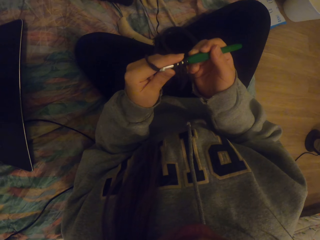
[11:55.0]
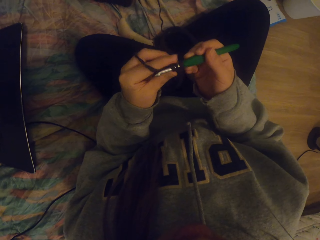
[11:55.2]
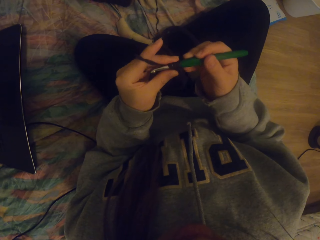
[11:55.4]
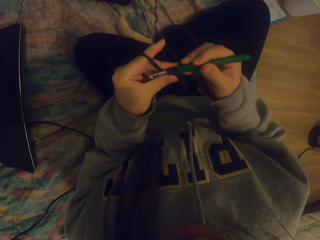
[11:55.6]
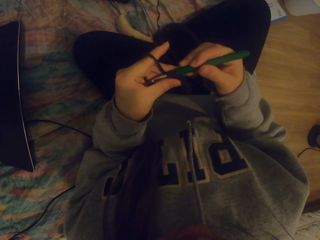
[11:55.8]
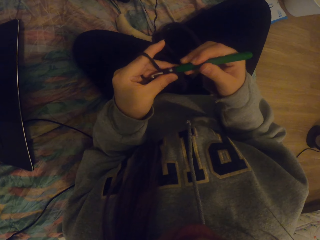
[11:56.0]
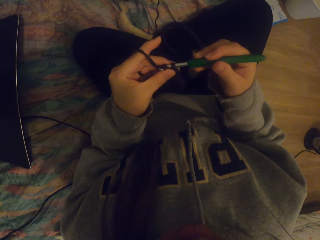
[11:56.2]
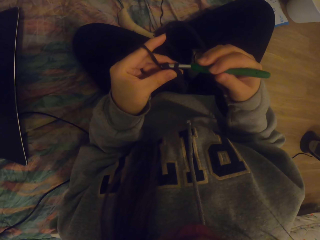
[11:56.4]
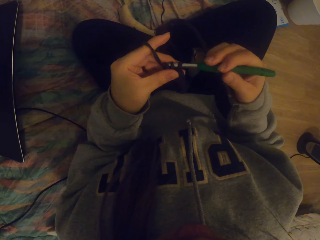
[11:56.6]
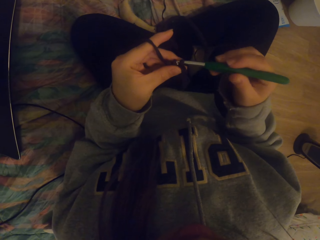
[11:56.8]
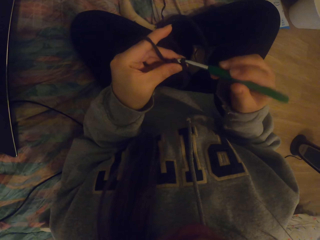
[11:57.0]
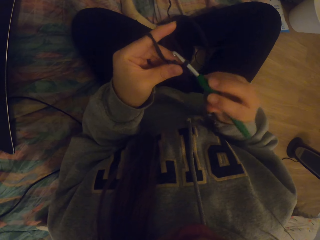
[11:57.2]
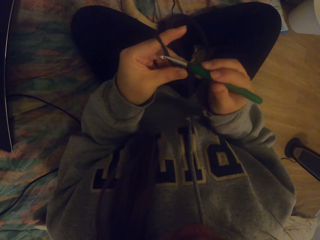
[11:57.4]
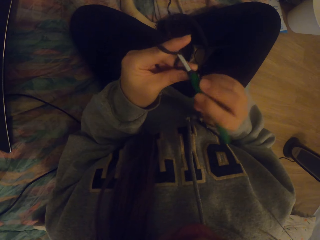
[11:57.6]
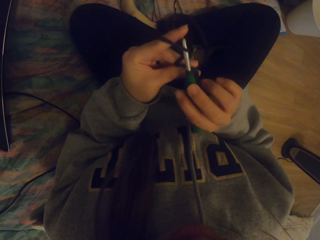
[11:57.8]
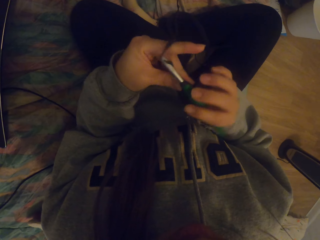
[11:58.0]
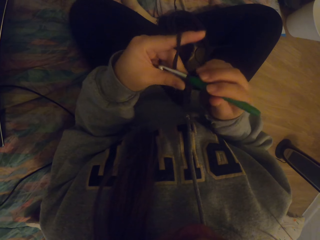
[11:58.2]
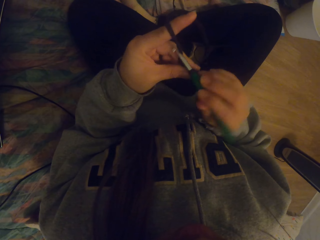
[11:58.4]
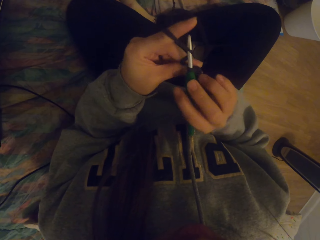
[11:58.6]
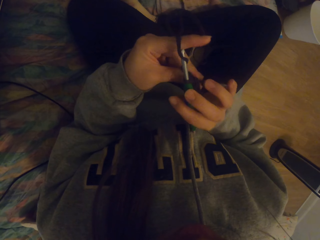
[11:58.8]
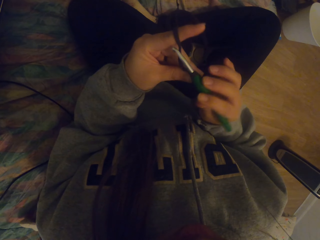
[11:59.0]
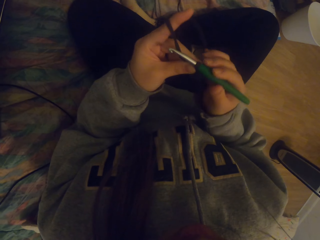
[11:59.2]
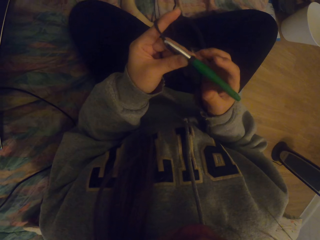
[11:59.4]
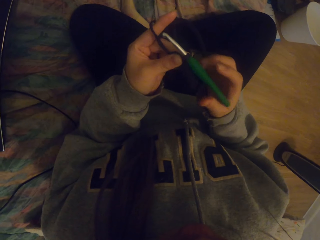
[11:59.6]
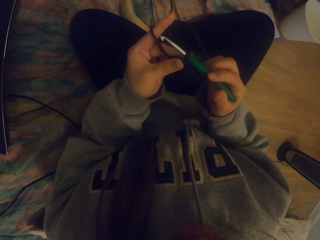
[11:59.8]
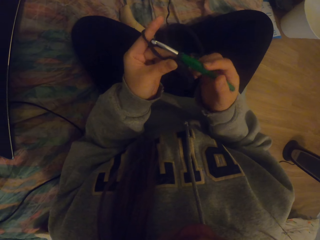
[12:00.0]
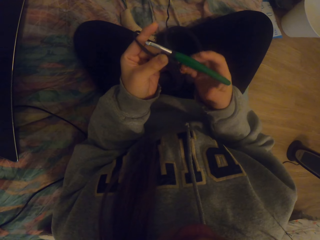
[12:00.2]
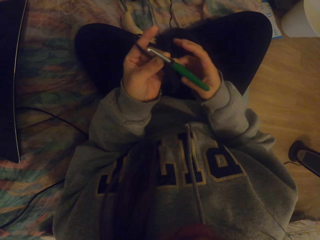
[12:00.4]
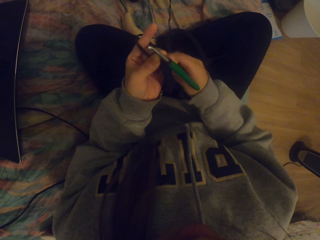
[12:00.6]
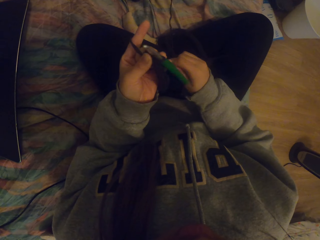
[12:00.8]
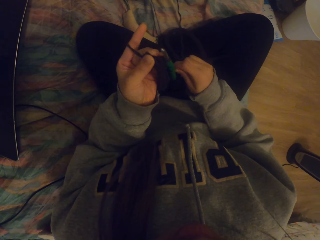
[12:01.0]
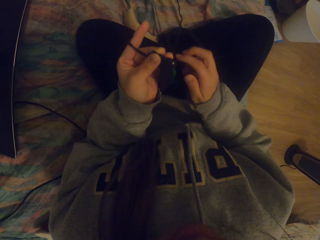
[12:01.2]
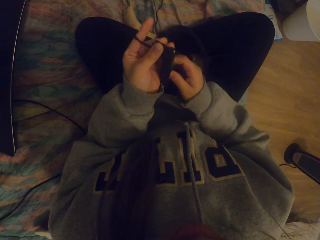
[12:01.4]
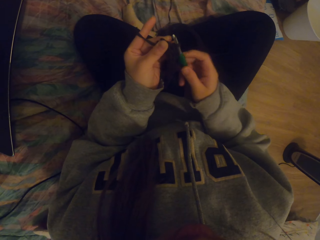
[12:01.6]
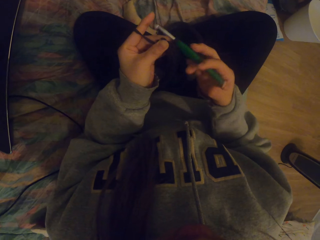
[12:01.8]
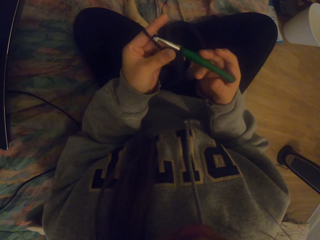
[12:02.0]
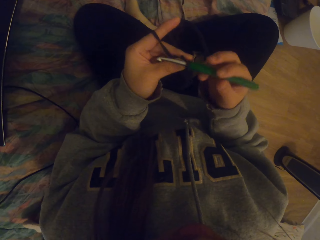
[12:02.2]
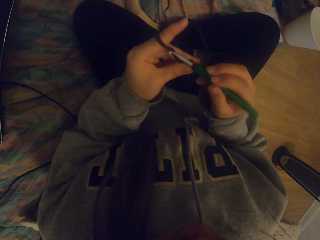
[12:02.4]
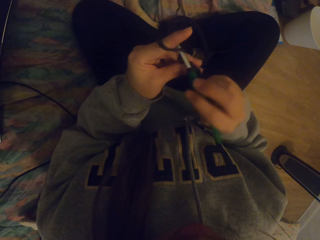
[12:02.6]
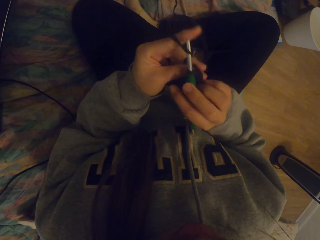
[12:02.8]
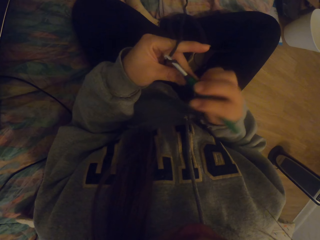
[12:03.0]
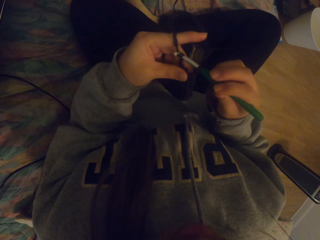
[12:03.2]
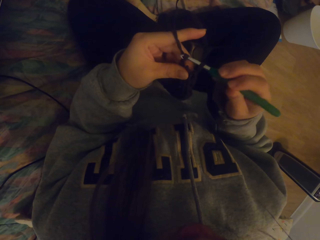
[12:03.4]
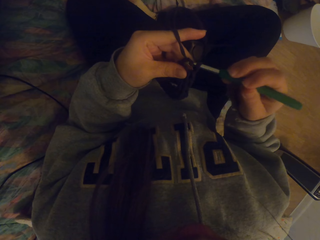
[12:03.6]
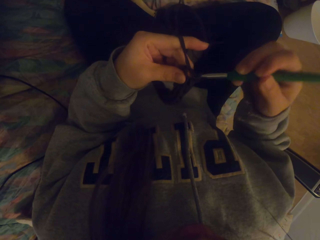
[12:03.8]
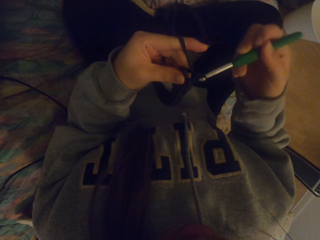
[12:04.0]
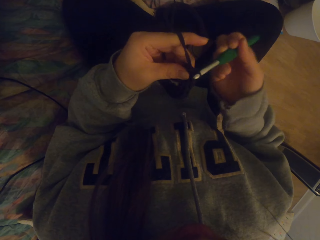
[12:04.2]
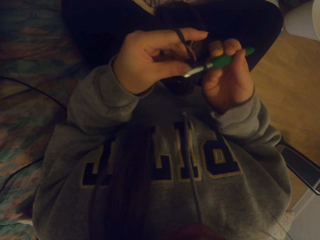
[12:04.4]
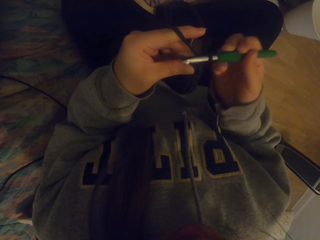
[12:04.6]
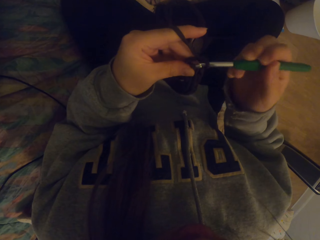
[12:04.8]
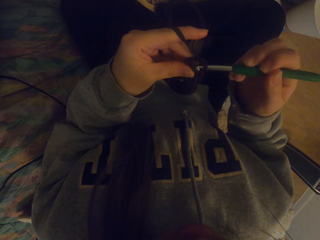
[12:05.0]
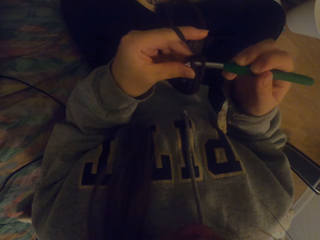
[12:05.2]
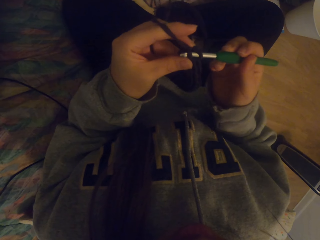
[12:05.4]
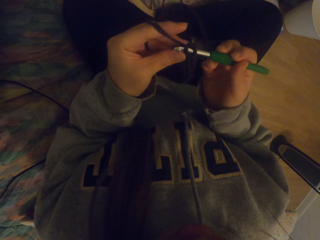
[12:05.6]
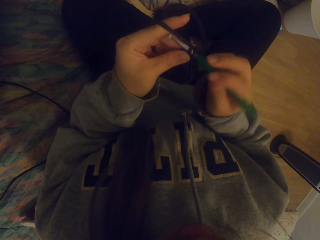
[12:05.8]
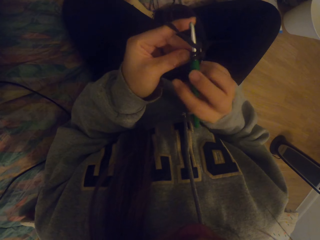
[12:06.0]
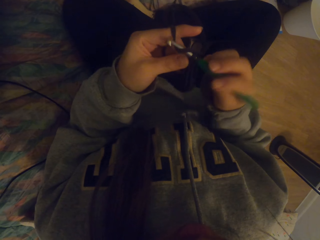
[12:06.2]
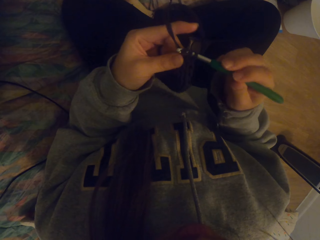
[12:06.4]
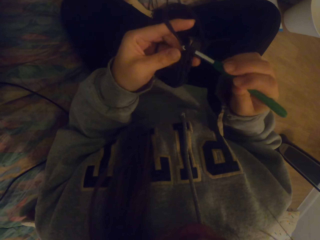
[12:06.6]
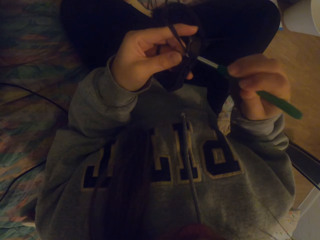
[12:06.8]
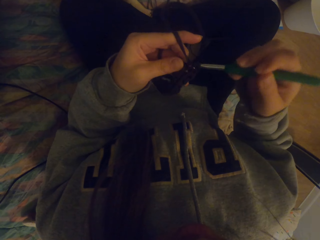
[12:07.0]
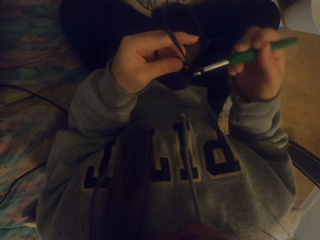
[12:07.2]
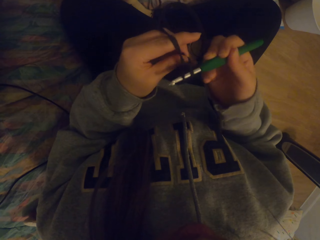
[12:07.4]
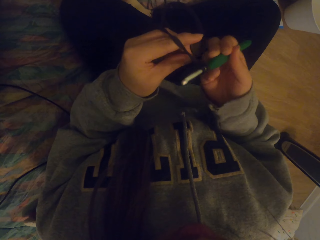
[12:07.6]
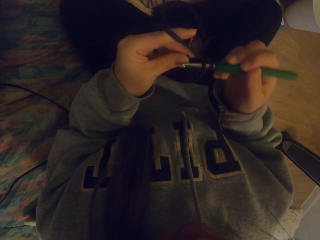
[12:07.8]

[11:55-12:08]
The camera wearer crochets with a crochet hook. They straighten the crochet. They crochet with the crochet hook.

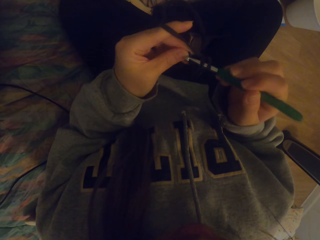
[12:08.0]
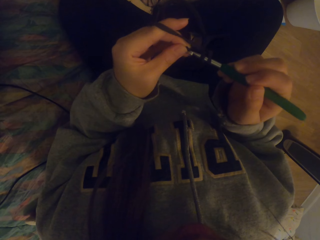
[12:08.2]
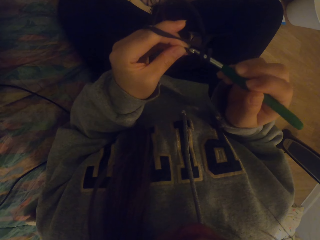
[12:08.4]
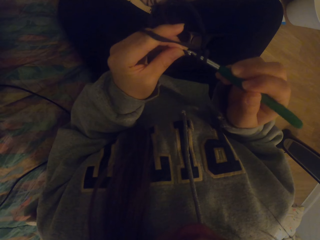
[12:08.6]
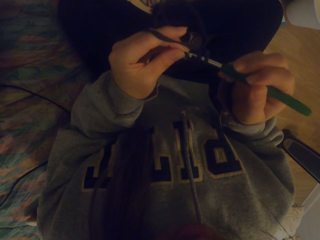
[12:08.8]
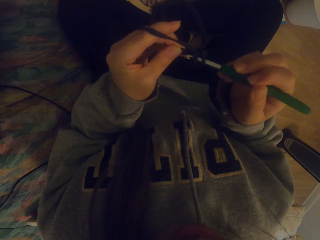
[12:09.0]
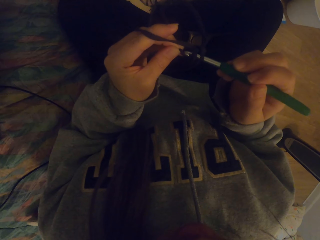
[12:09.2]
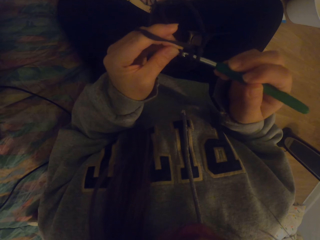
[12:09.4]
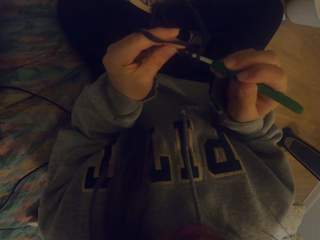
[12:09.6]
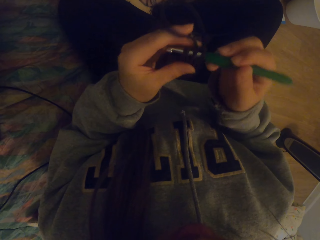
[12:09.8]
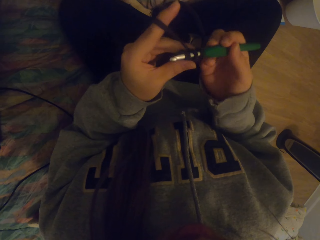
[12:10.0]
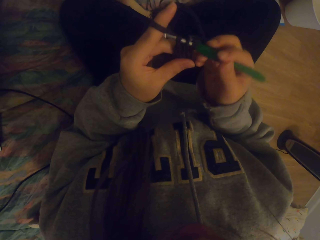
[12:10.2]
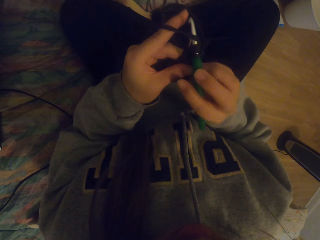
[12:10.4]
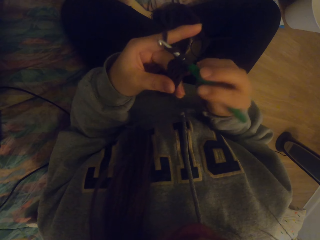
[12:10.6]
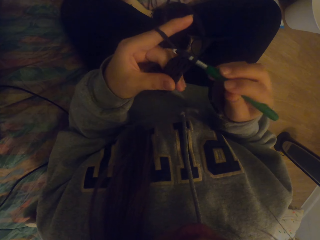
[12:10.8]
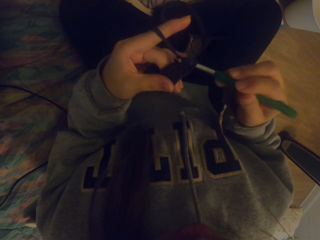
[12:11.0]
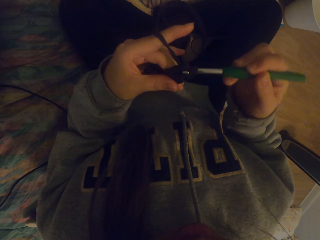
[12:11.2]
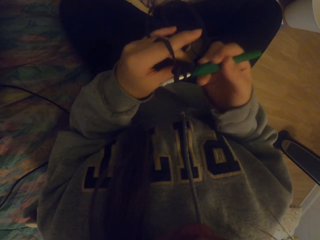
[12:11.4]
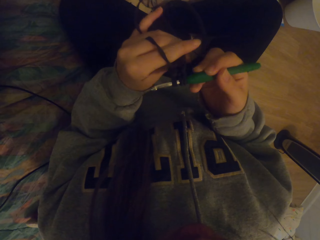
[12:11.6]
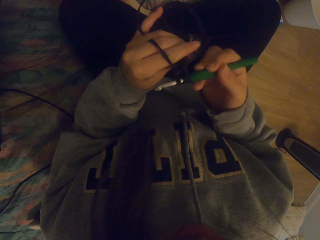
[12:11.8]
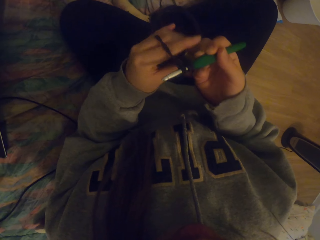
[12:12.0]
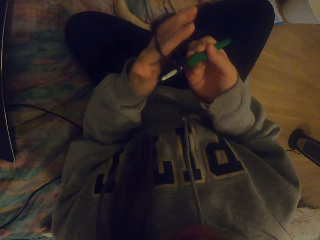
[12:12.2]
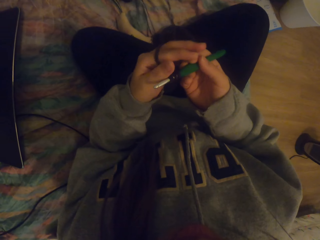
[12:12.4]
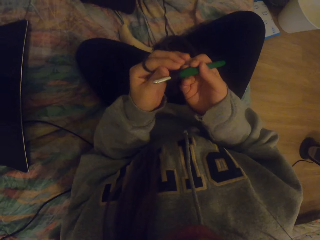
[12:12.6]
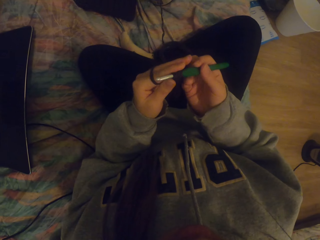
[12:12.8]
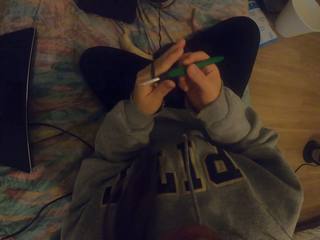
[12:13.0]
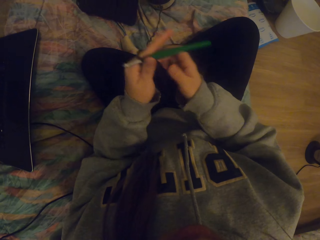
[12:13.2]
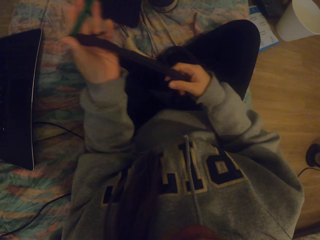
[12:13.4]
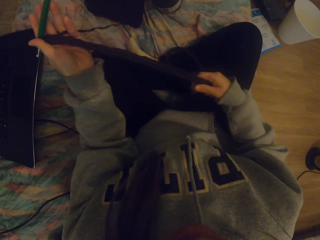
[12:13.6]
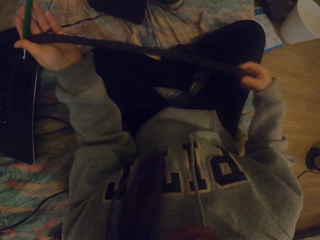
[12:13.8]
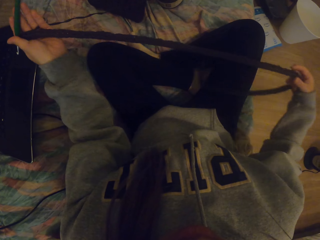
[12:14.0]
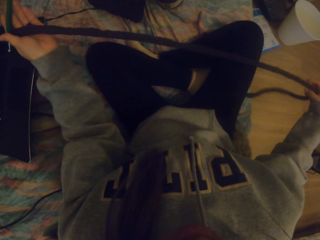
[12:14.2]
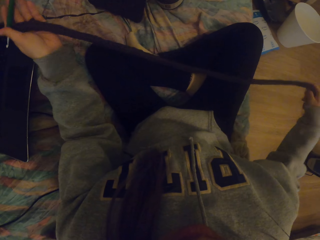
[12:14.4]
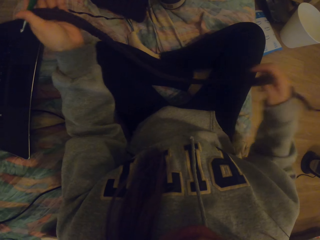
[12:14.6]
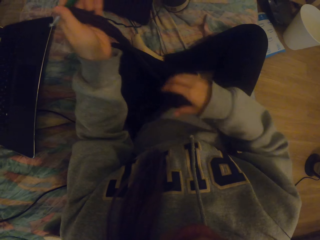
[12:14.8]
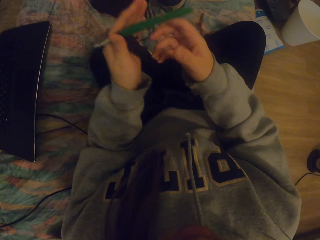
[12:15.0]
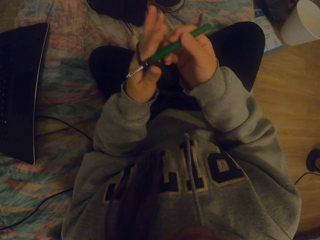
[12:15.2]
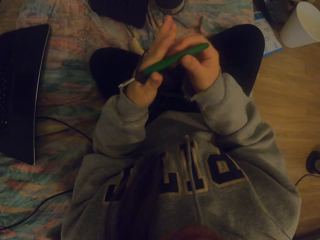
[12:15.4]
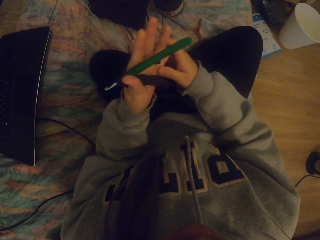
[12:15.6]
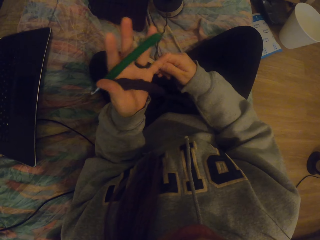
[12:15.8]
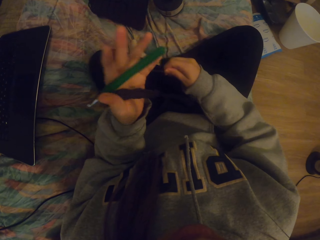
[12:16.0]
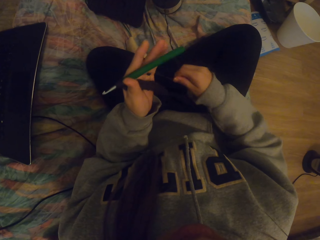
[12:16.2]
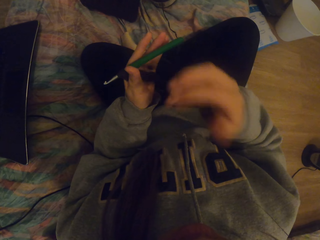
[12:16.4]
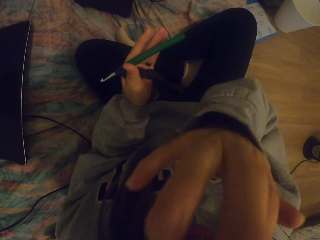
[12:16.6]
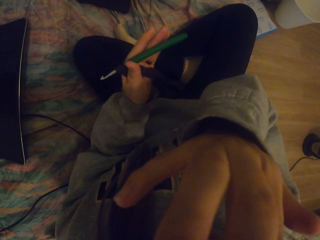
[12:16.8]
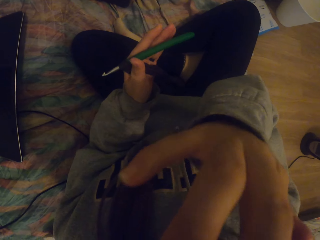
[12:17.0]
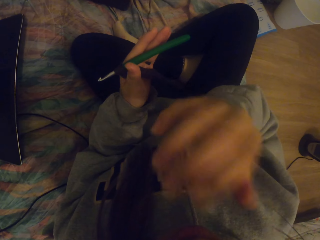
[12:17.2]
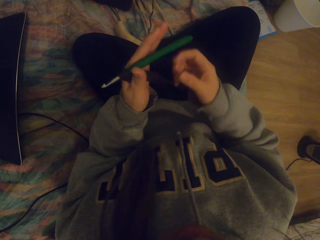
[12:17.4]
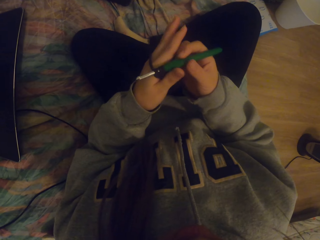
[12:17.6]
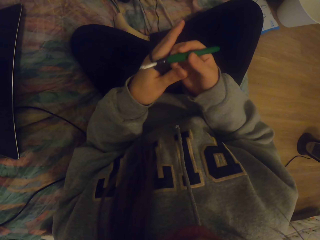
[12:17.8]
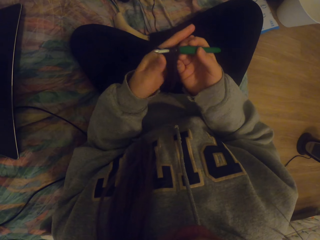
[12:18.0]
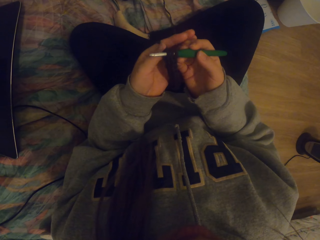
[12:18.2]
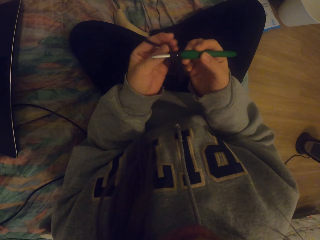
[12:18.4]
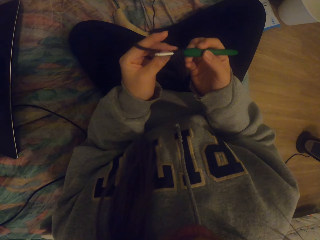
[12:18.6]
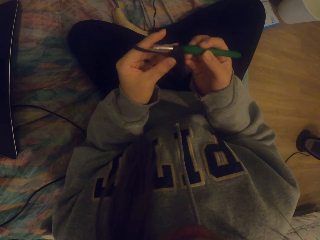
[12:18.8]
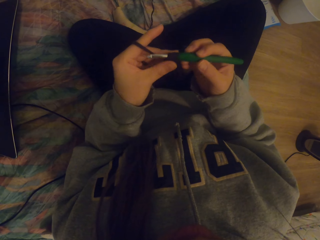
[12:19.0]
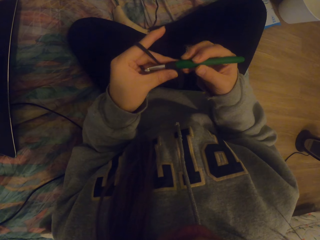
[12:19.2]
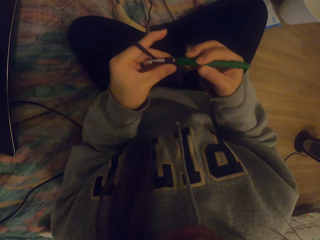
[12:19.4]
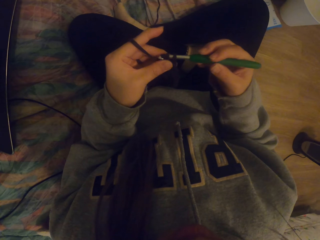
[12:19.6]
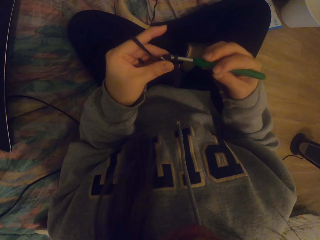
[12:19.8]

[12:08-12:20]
The camera wearer straightens the crochet. They tighten the thread, lift the right hand, and itch the face. They hold the crochet with the right hand and crochet with a crochet hook.
